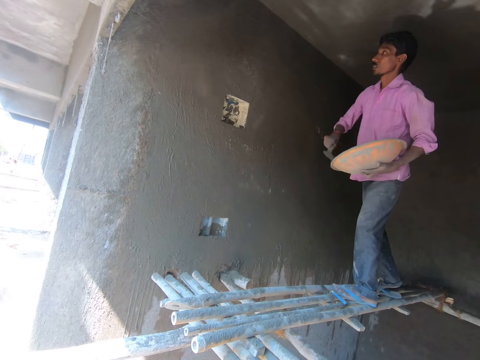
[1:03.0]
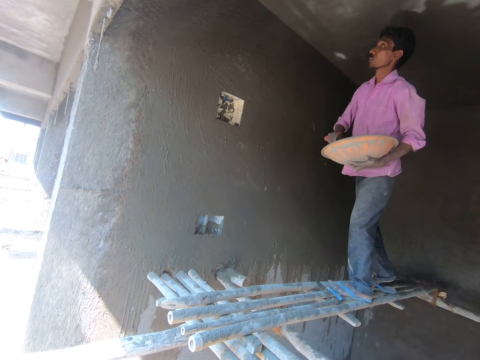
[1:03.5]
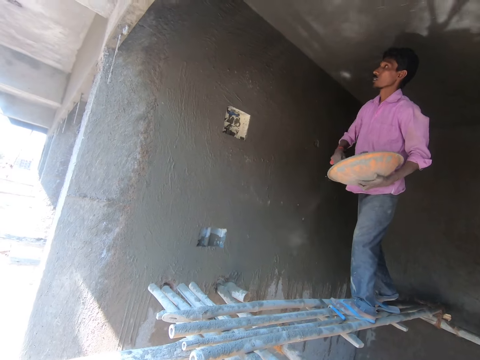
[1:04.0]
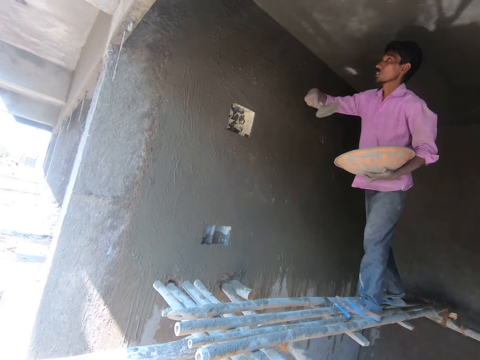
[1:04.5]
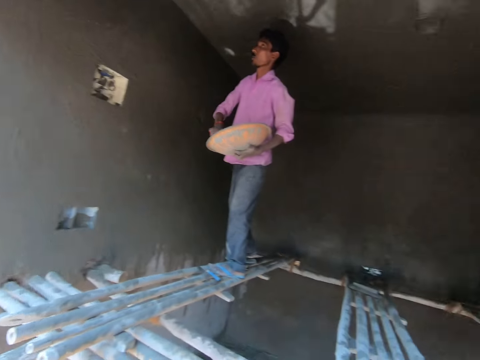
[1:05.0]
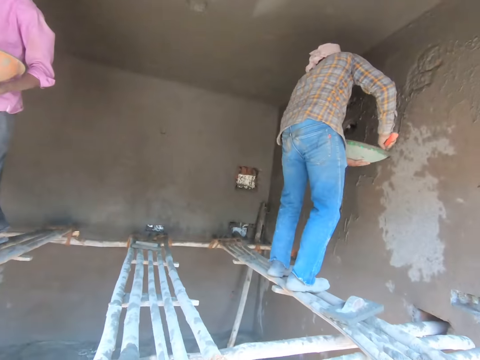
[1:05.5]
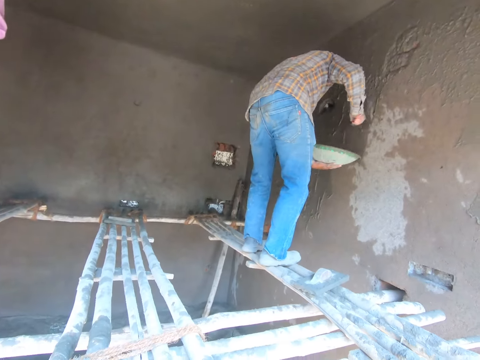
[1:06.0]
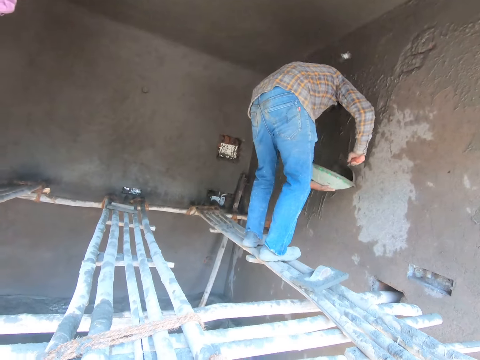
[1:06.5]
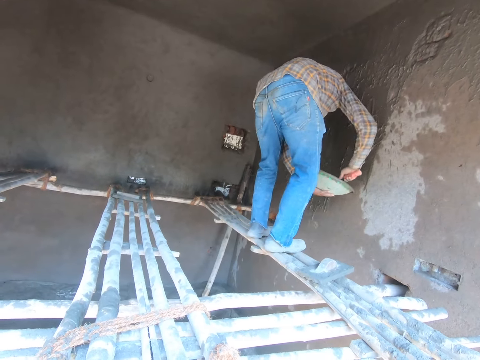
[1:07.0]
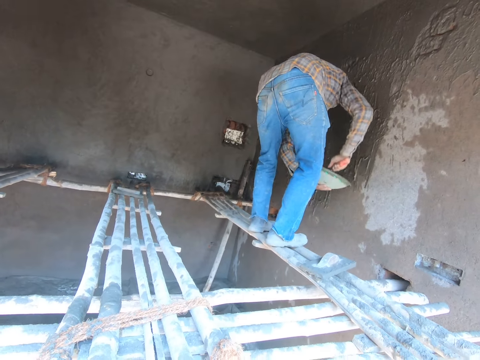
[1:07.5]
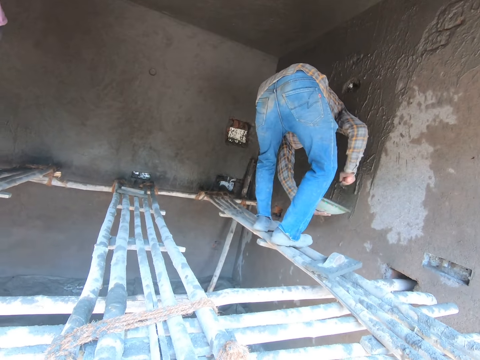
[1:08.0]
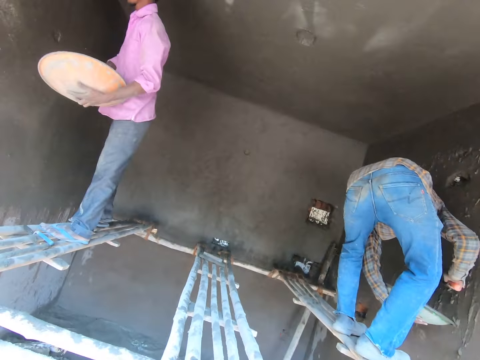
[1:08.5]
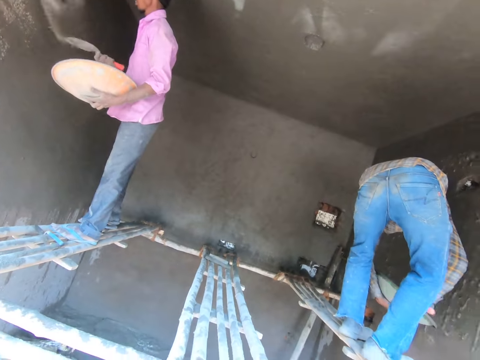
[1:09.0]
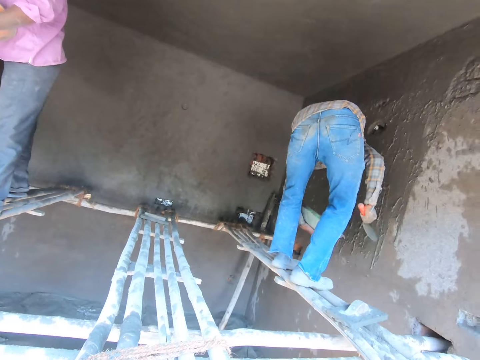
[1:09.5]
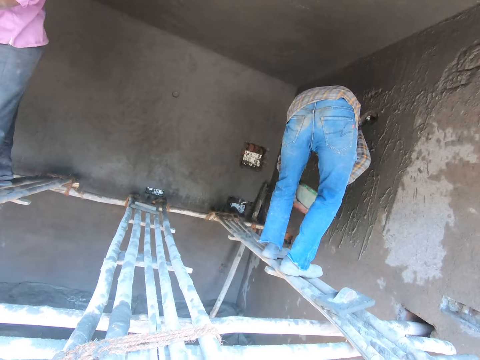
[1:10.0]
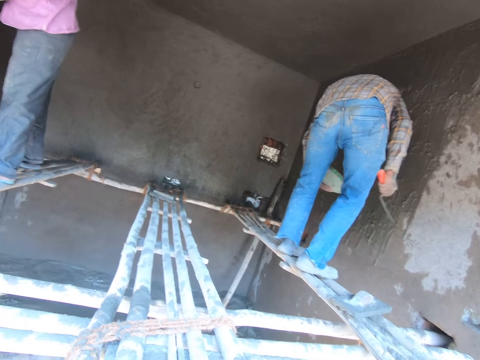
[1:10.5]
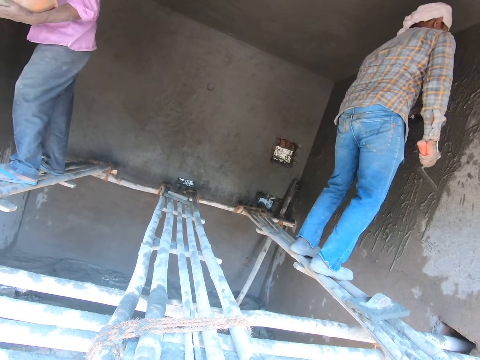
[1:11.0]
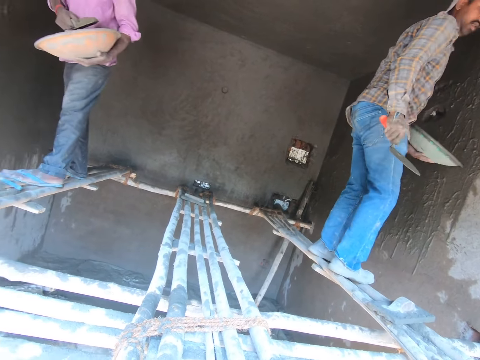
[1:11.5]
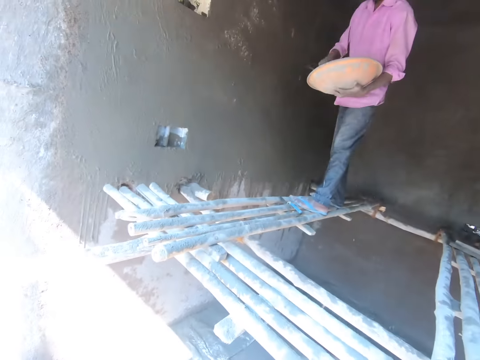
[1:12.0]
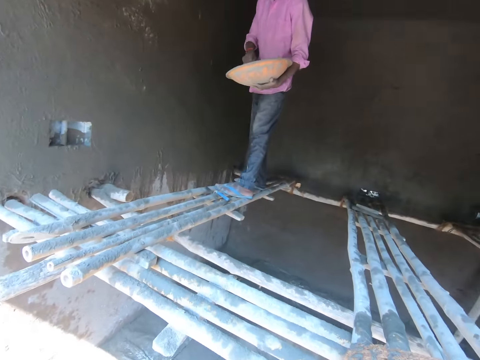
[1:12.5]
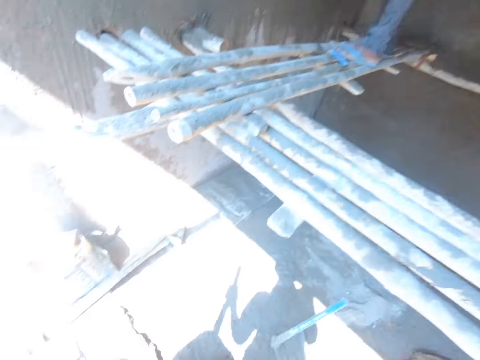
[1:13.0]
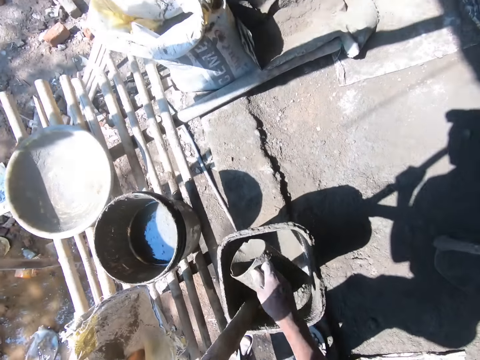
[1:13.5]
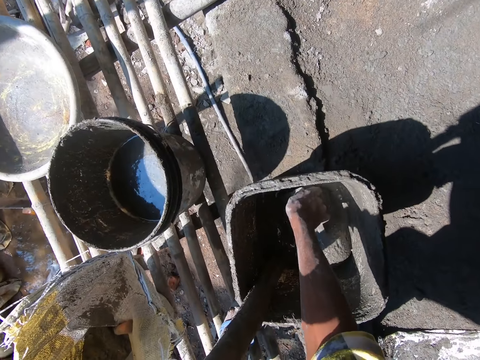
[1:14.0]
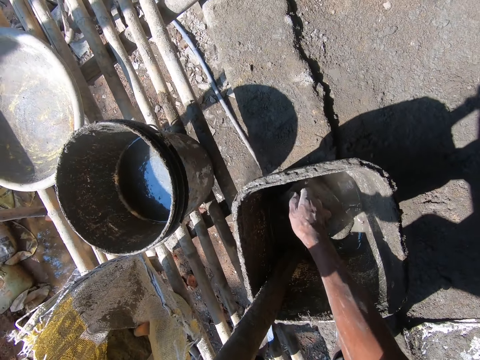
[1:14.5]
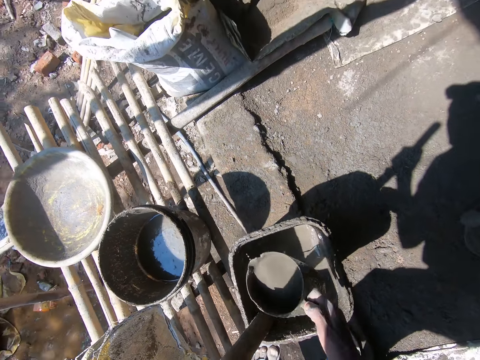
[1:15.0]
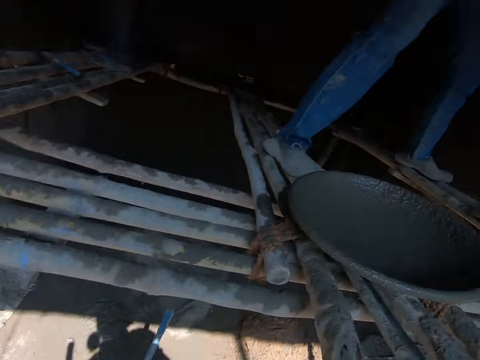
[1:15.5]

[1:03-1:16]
A man pastes the mortar on the wall. The camera wearer takes the solution of cement with the jar.

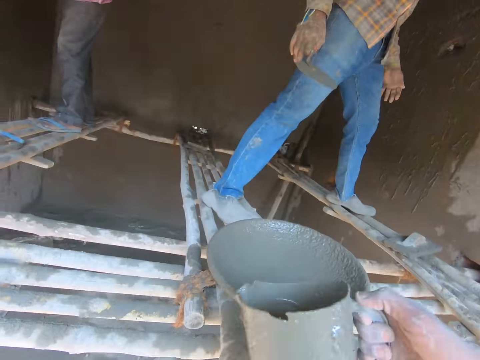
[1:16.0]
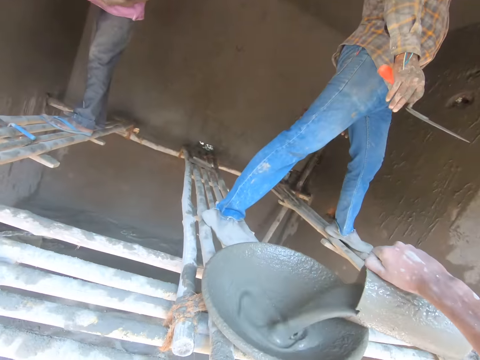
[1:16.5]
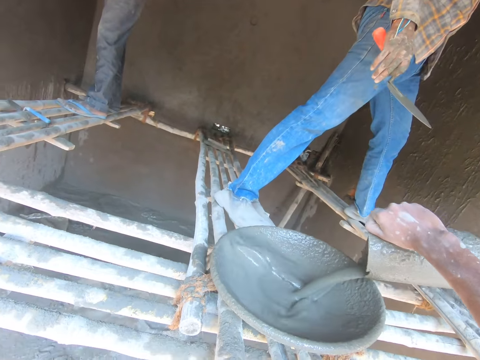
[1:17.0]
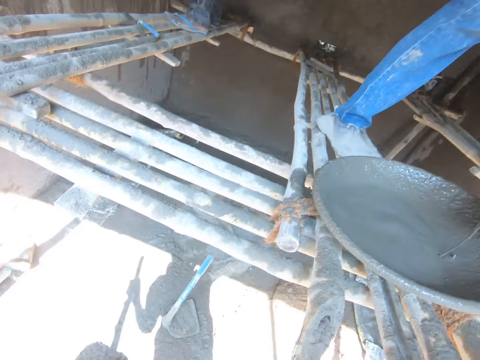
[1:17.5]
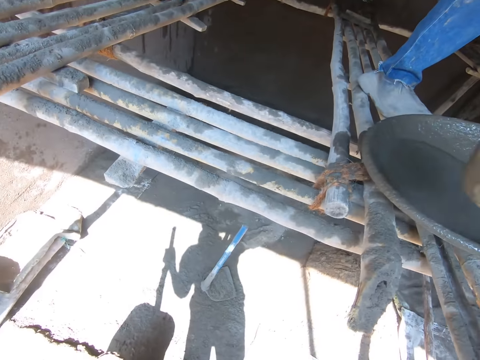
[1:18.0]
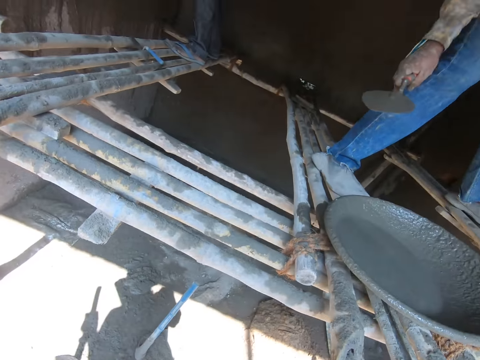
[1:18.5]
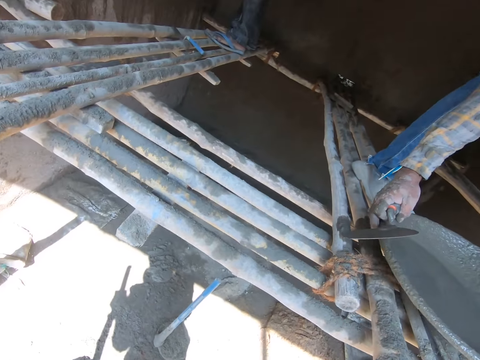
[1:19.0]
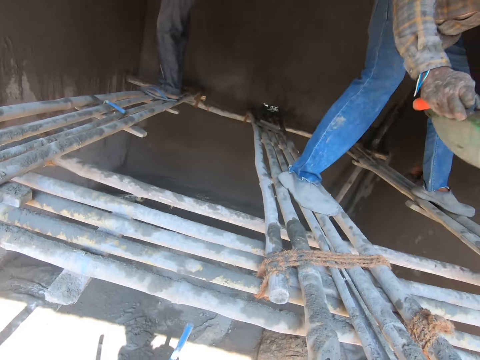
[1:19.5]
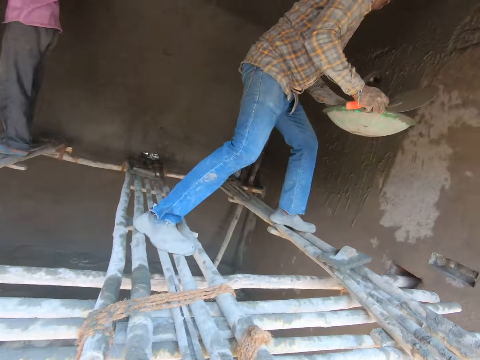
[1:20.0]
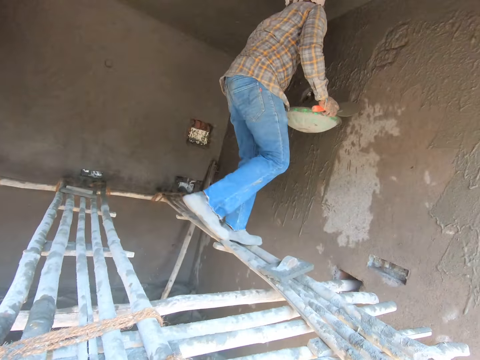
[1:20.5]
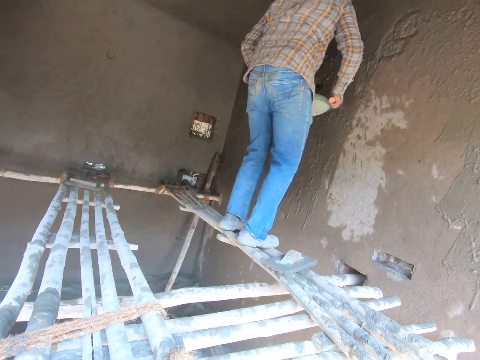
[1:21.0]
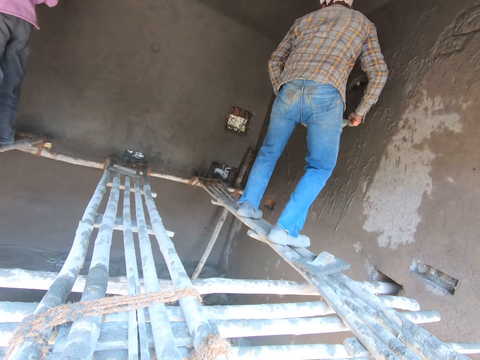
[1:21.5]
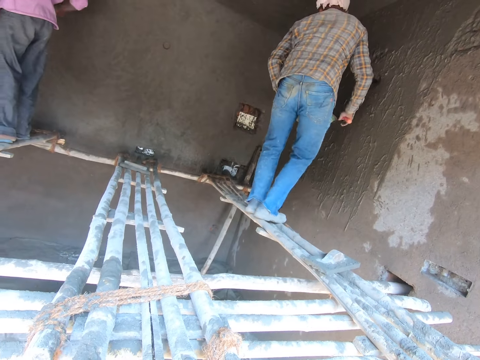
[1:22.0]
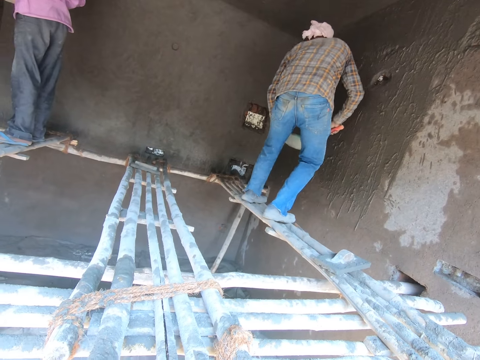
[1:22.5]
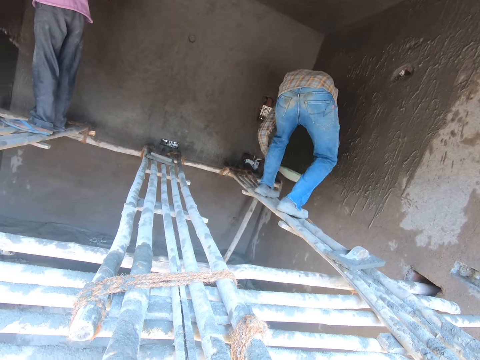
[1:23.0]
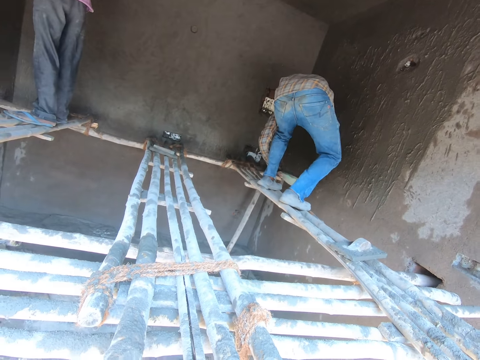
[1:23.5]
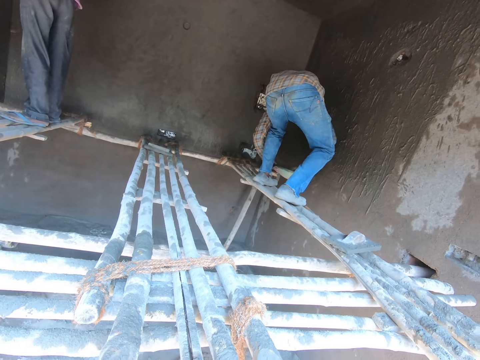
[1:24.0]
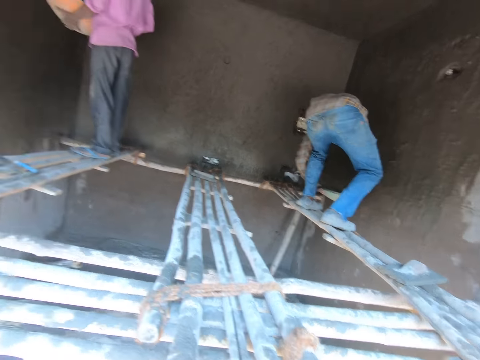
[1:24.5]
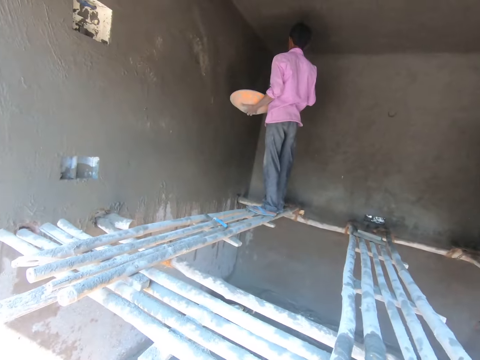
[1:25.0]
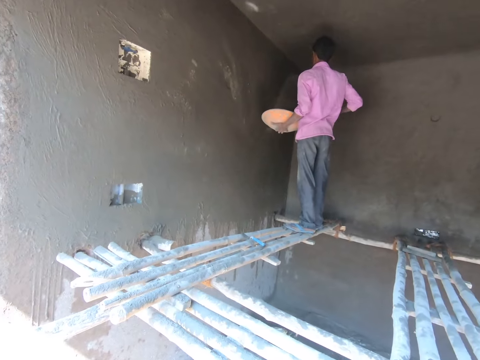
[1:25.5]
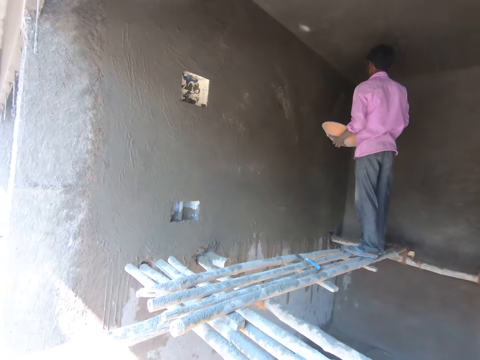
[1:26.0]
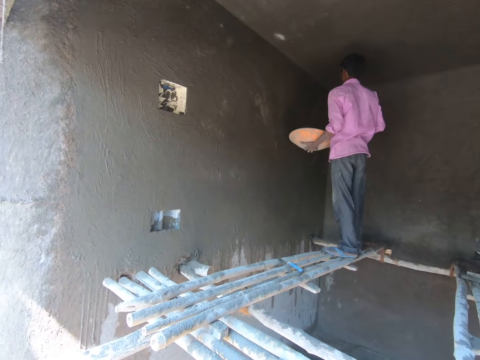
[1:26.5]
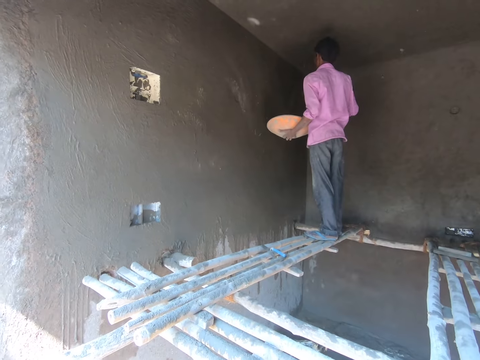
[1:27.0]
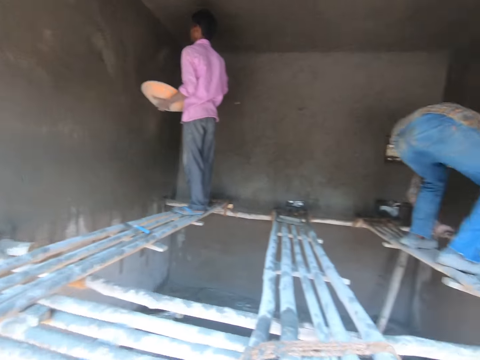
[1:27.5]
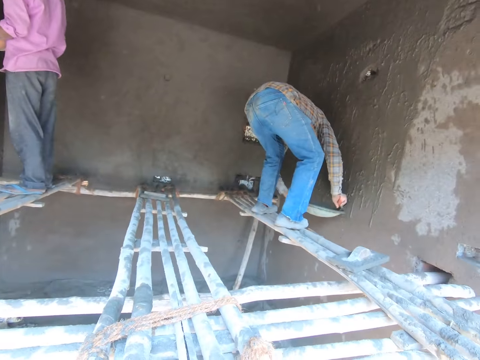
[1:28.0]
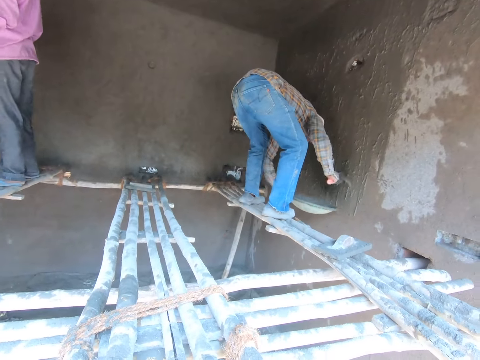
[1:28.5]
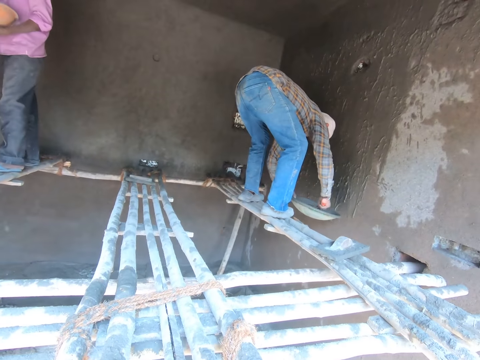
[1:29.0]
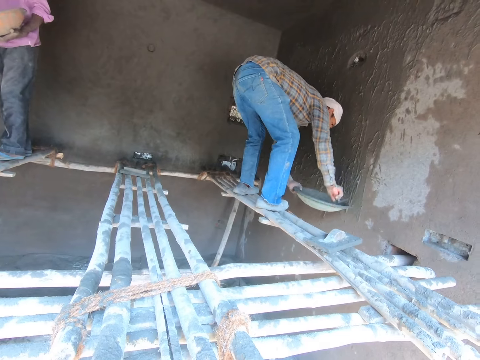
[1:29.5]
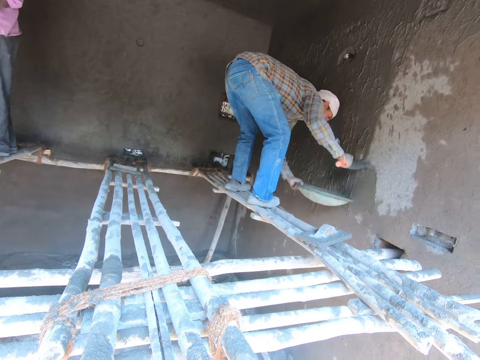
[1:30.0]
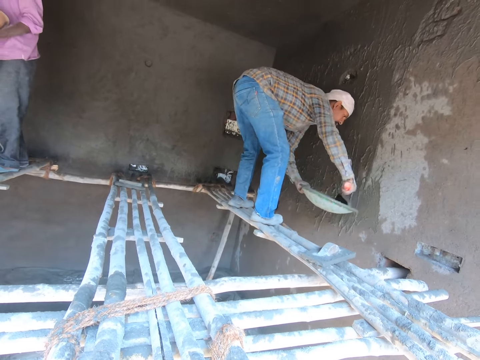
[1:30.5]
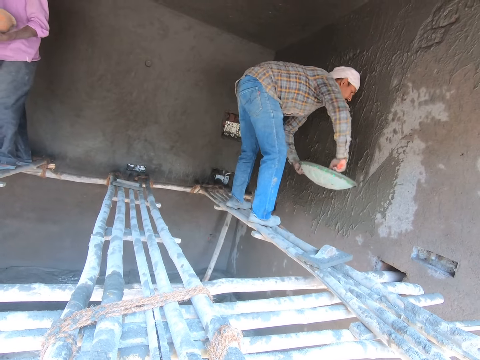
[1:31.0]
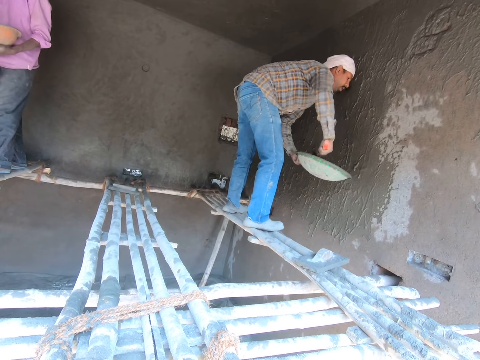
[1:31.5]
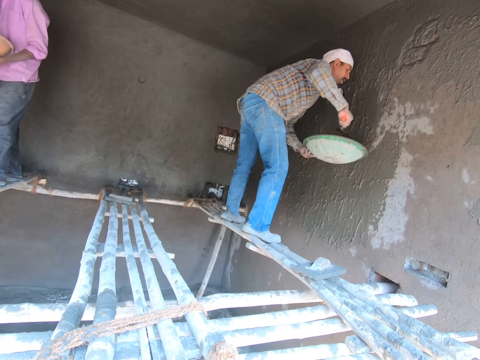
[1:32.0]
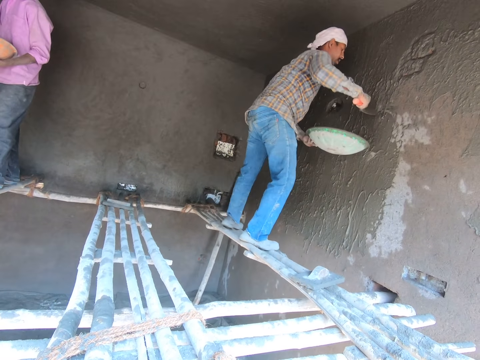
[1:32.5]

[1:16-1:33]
The camera wearer pours solution of cement in the tray. A man takes the tray of cement solution. The man carries the basin of mortar. The man walks to the wall. The man pastes the mortar on the wall. Another man pastes the mortar on the wall. The first man pastes the mortar on the wall.
